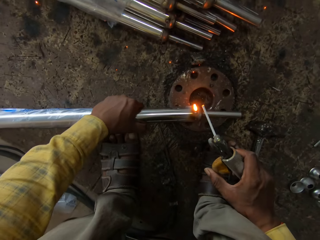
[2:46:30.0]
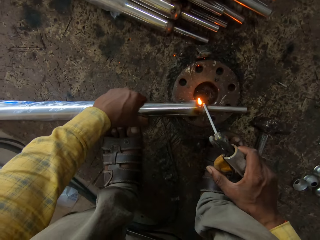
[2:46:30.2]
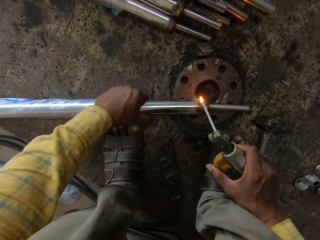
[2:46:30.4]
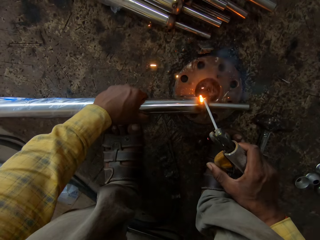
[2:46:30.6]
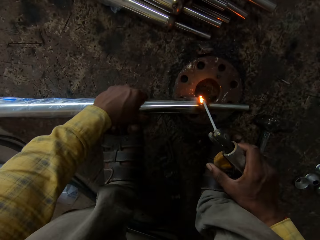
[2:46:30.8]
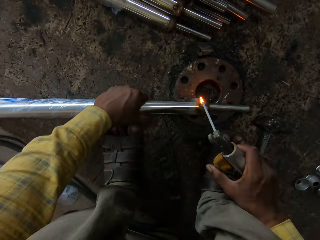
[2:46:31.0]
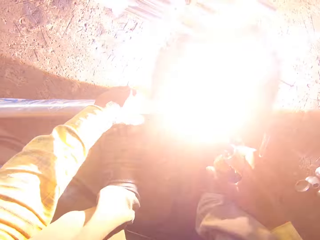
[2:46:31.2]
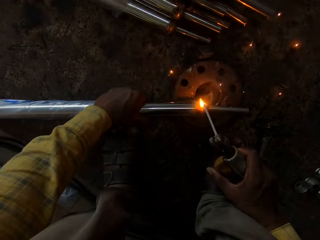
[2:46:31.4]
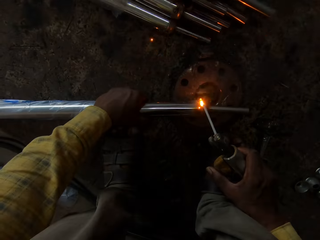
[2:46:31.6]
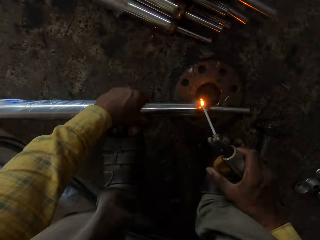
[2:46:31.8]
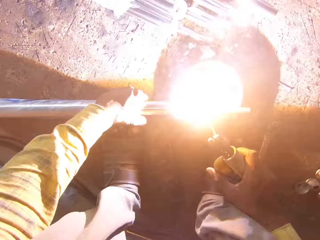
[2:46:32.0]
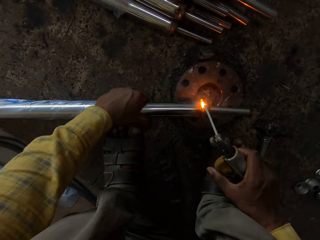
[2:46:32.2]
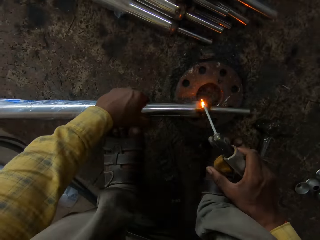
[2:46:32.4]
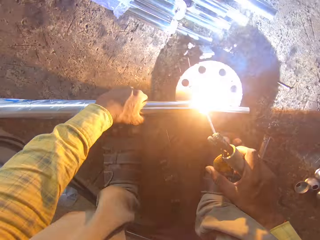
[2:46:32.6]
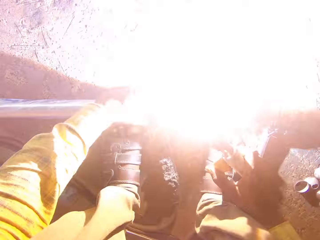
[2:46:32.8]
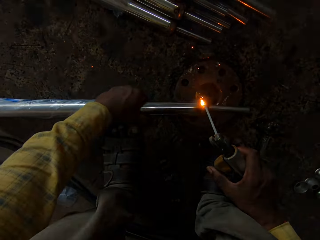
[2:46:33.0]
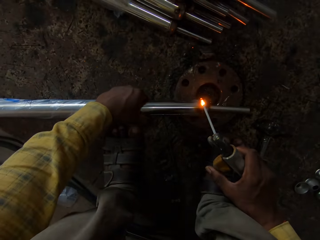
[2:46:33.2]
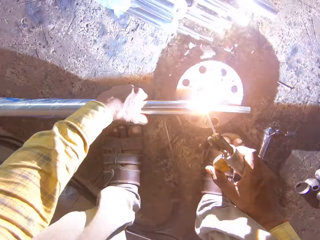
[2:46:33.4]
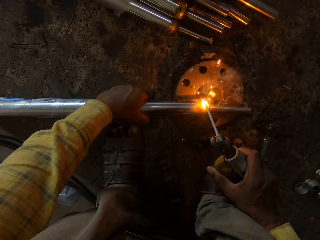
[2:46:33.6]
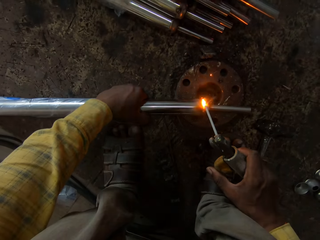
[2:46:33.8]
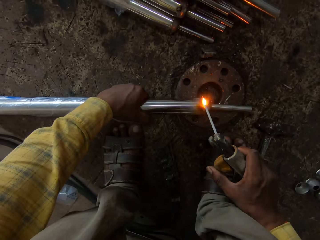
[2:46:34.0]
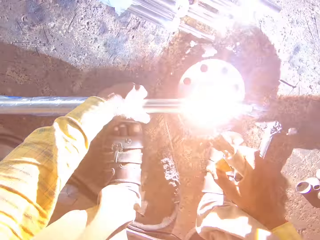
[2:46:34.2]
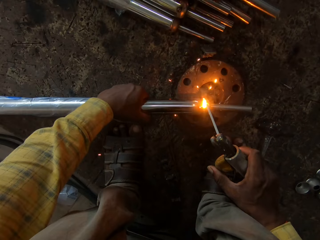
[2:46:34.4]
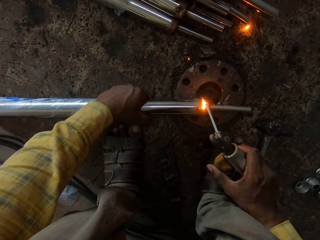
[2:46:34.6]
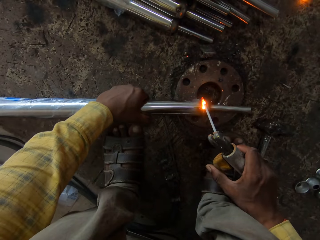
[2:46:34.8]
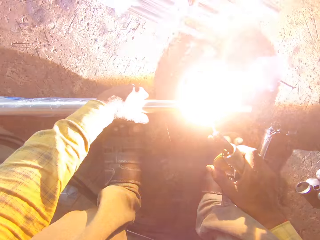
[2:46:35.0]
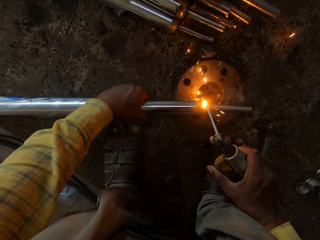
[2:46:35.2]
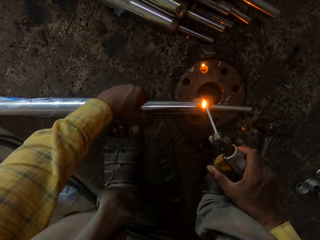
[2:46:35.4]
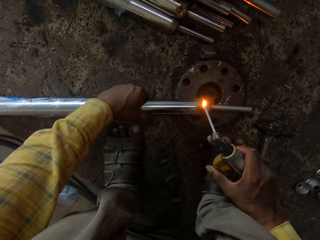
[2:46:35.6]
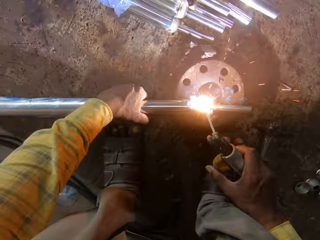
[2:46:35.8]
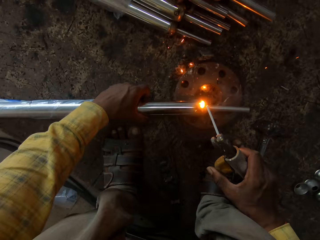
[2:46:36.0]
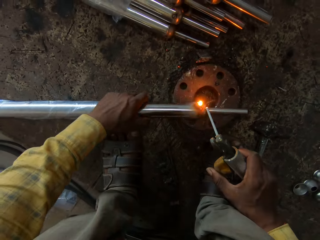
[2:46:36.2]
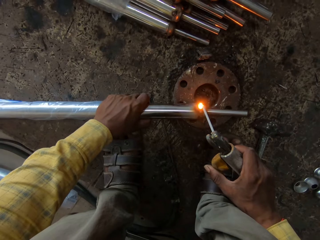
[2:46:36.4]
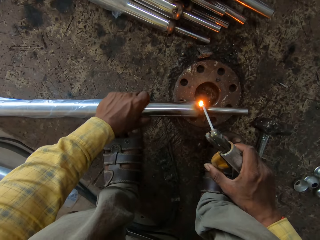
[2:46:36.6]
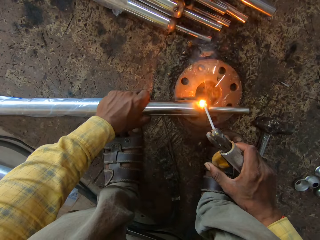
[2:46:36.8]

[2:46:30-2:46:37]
The camera wearer adjusts the hand on the metal. They weld the metal using a welding gun.

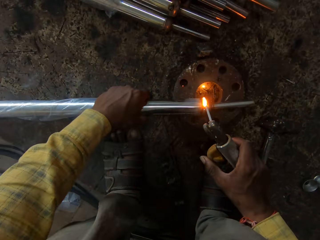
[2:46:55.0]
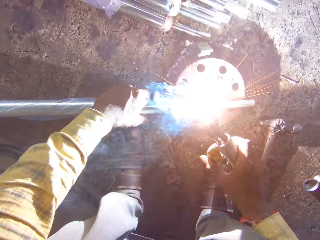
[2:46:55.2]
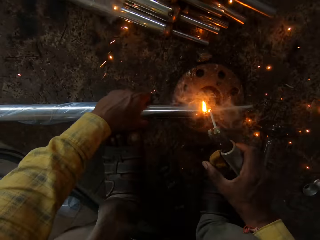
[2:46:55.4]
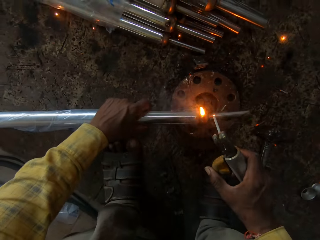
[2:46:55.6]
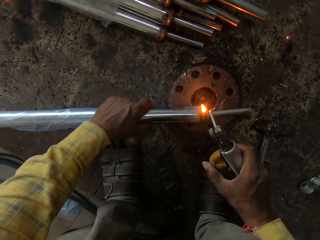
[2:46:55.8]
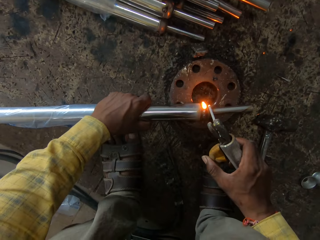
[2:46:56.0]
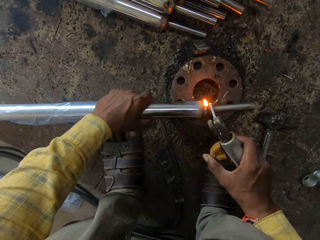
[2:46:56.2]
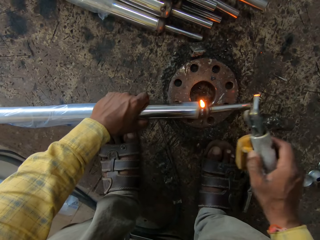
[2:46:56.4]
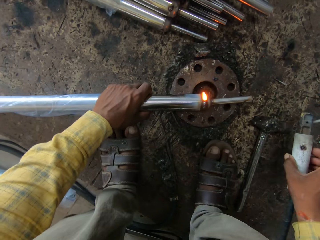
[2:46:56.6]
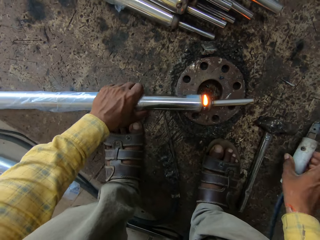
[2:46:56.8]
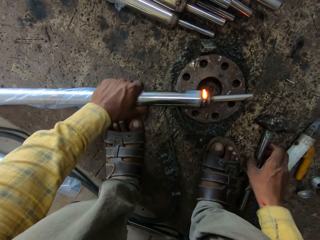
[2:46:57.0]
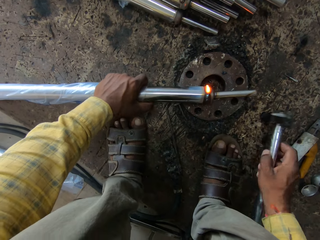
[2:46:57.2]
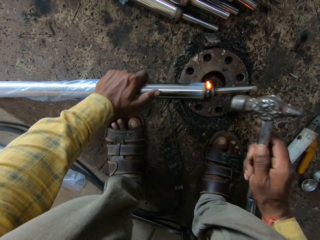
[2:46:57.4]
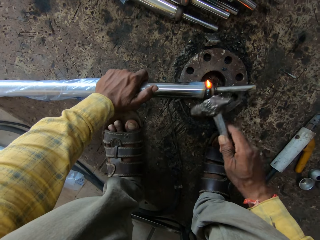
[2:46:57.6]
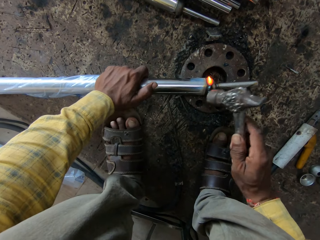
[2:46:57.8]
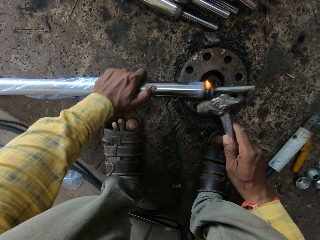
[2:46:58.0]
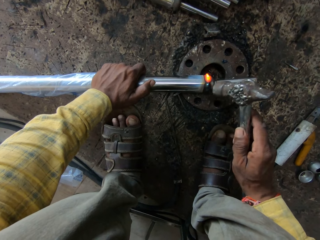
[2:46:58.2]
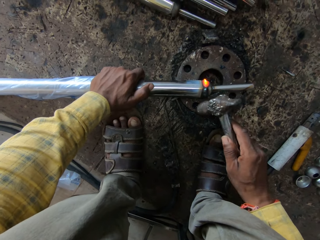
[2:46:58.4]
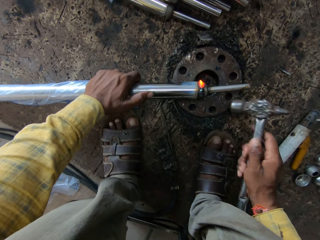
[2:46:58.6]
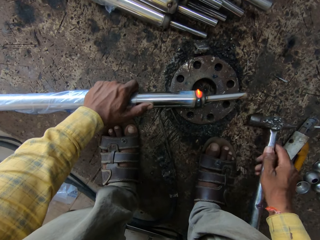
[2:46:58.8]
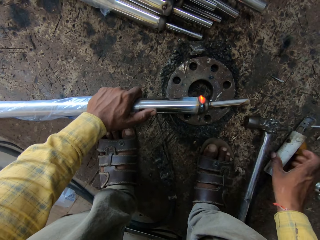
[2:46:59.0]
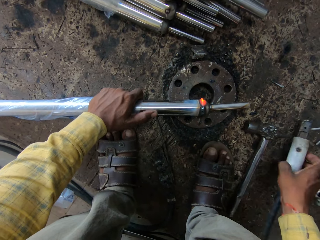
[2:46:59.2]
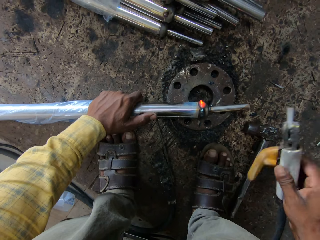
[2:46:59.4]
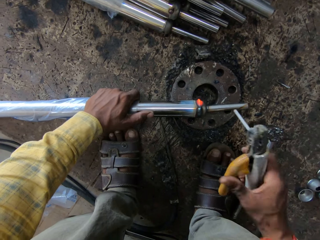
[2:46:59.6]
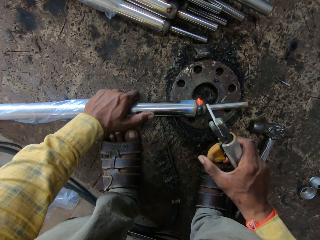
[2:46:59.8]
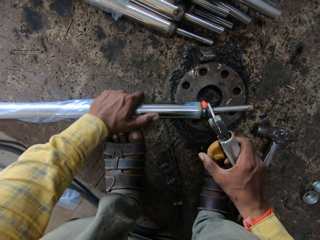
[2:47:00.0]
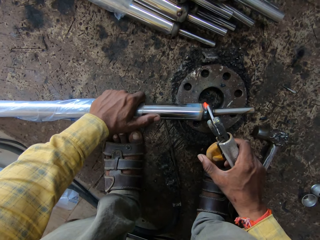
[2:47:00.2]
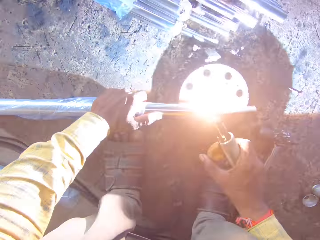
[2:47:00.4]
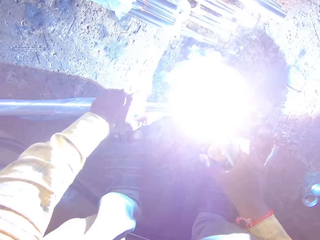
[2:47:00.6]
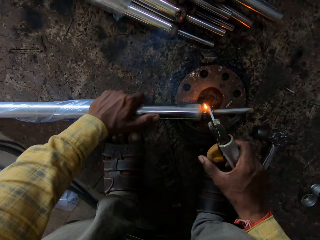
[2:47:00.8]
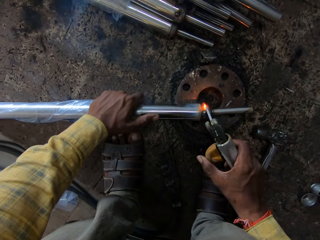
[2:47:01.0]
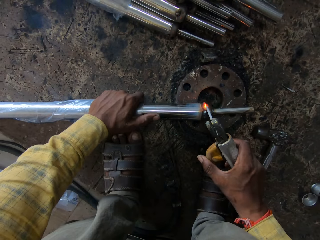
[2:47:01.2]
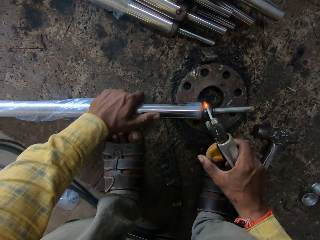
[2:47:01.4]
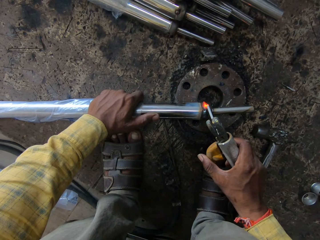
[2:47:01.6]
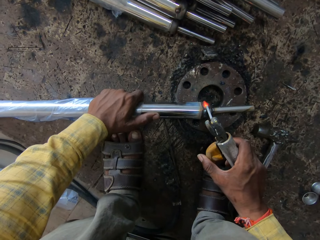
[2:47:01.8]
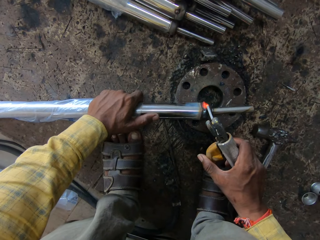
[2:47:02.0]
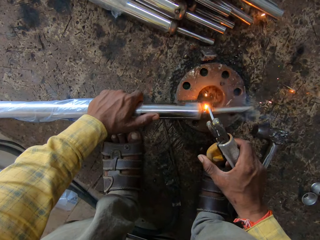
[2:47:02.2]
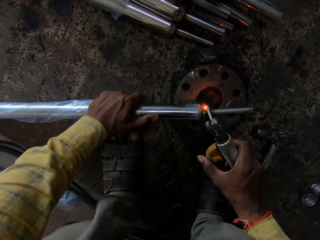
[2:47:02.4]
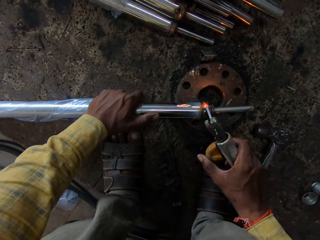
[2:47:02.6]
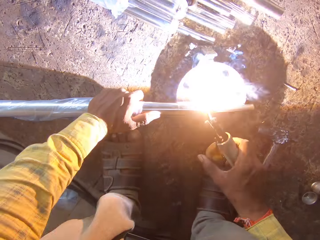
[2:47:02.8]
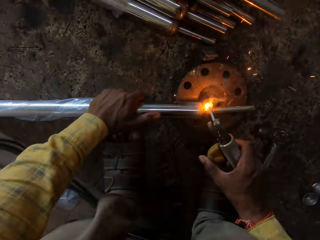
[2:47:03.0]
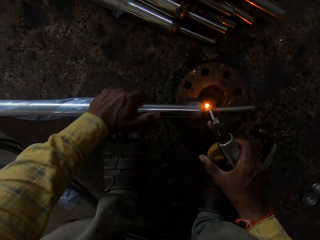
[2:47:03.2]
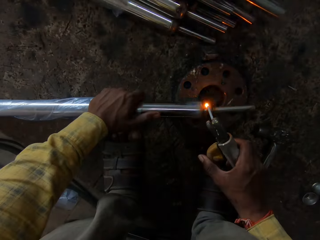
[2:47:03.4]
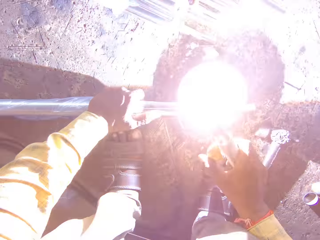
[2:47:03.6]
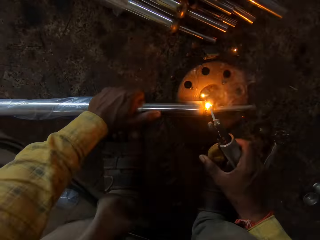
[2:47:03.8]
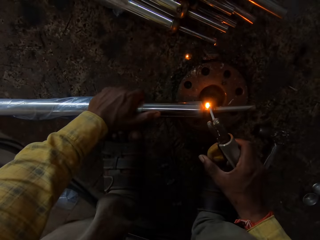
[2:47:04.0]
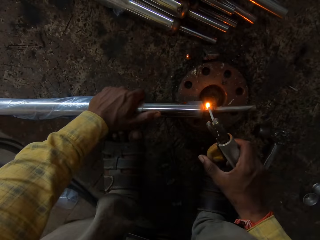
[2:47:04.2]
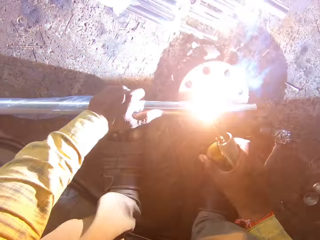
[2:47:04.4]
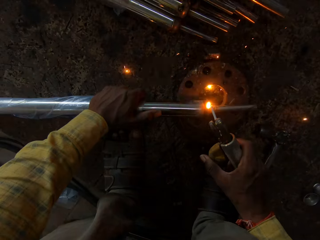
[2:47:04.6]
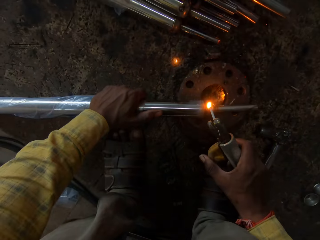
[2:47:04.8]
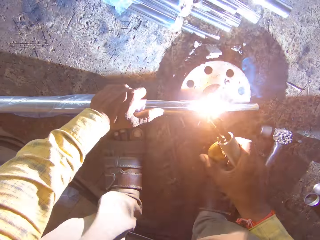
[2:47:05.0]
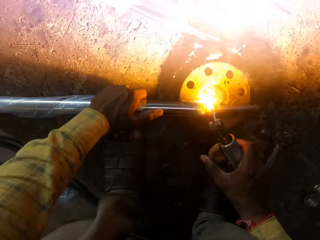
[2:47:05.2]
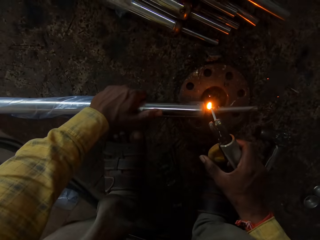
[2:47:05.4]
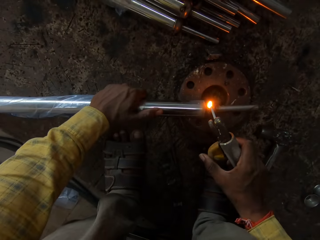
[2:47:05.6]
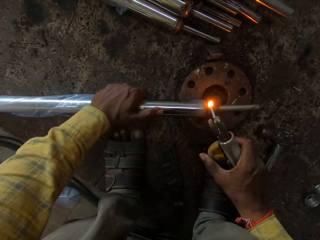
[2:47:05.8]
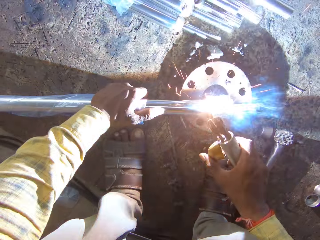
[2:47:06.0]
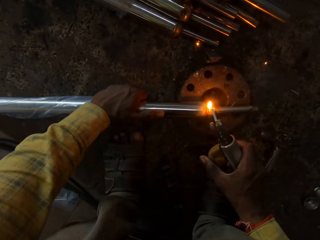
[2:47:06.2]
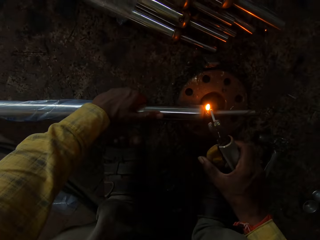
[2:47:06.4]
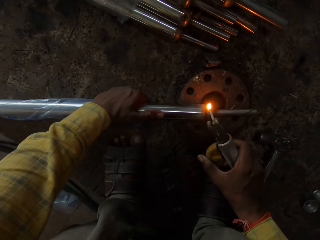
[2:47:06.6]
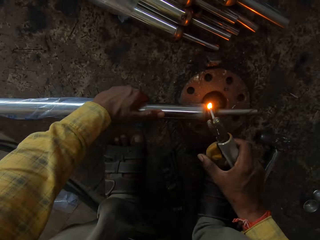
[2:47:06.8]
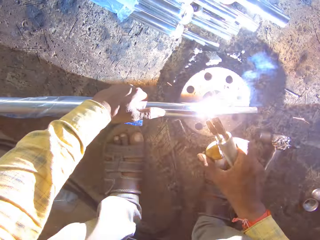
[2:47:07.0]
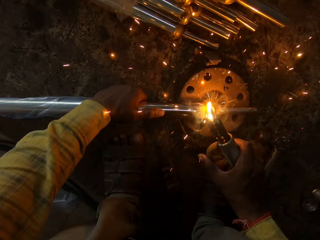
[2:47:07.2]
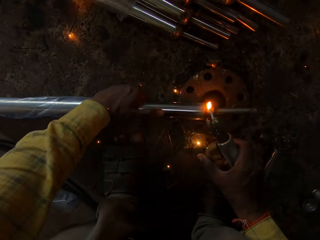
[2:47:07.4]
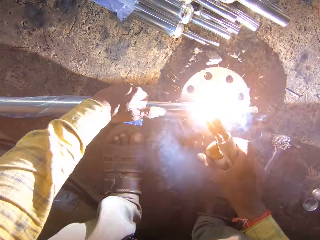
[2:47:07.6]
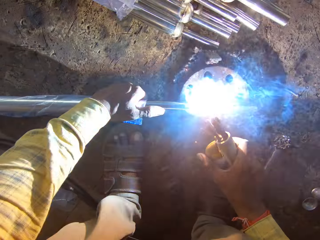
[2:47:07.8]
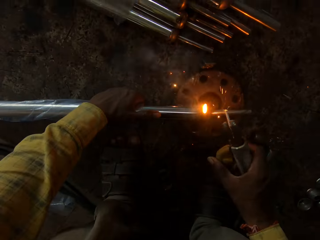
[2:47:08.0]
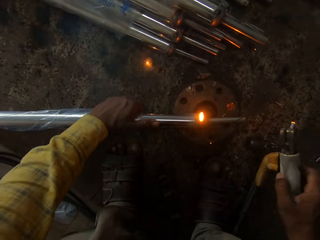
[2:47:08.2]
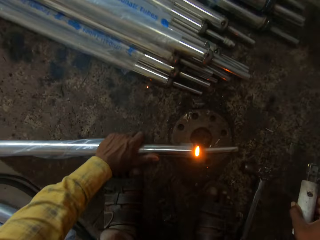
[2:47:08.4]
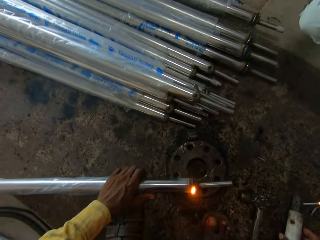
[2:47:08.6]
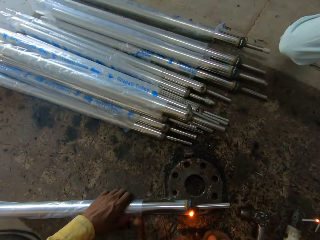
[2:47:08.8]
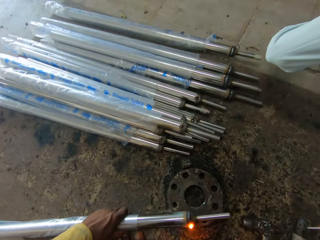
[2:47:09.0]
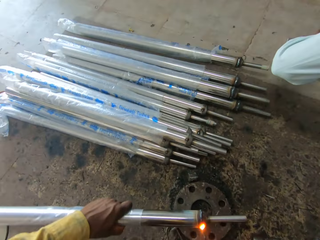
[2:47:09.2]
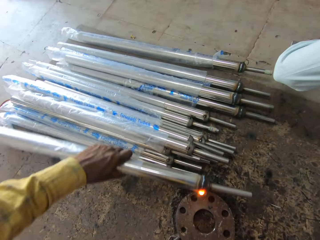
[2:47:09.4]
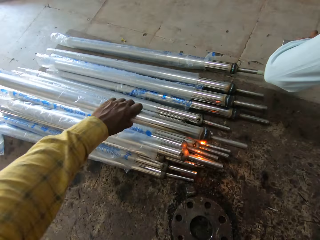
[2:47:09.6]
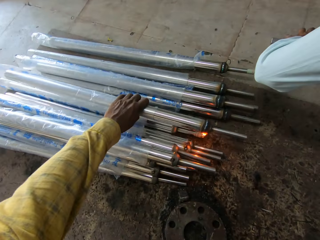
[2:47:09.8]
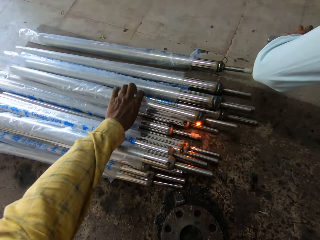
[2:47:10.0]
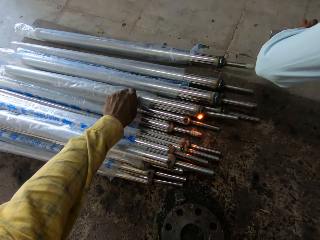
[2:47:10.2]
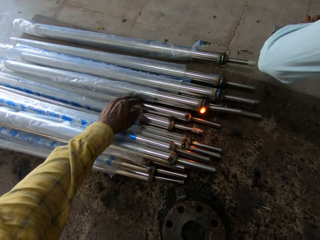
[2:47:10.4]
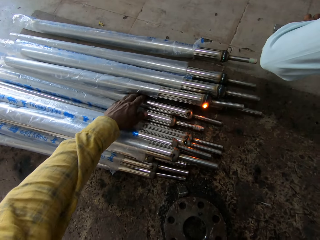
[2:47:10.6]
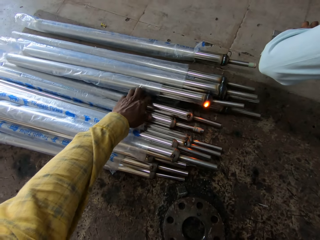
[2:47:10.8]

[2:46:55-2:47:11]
The camera wearer places the electrode holder or welding machine on the floor. They pick up a hammer from the floor, hit the metal with the hammer, and drop the hammer on the floor. They pick up the electrode holder from the floor. They weld the metal with the welding machine. They place the electrode holder on the floor. They put the metal on top of other metals.
